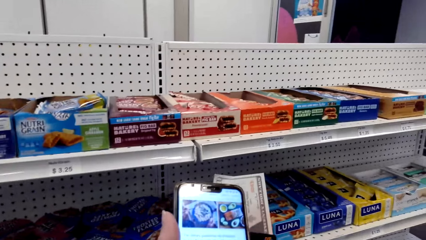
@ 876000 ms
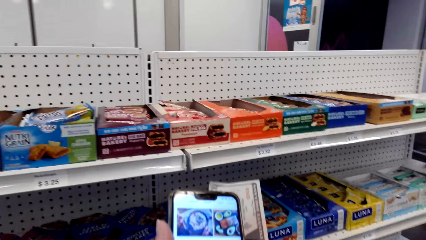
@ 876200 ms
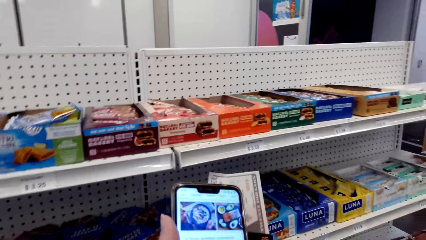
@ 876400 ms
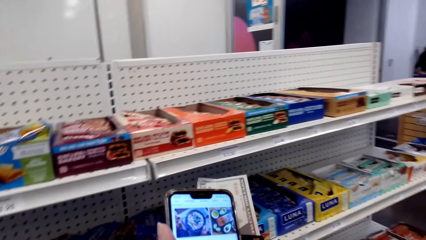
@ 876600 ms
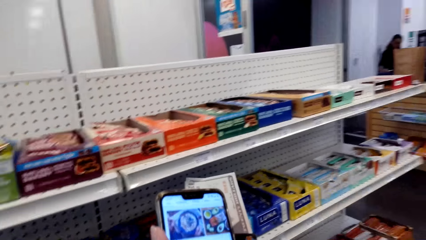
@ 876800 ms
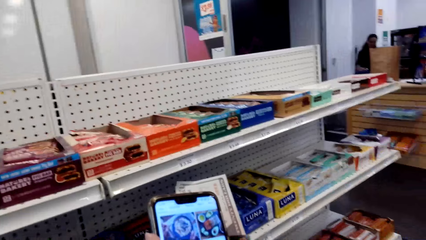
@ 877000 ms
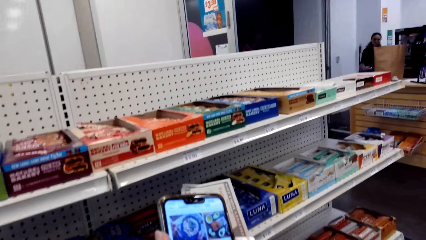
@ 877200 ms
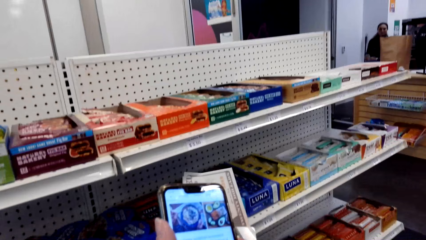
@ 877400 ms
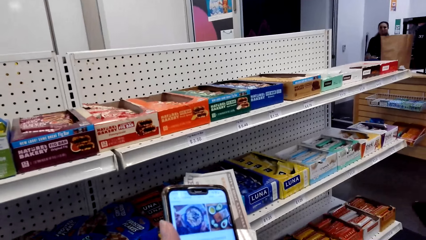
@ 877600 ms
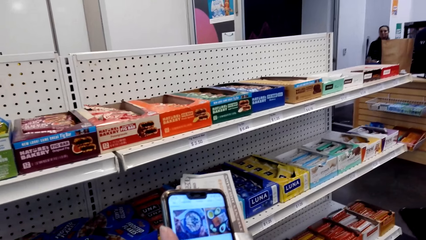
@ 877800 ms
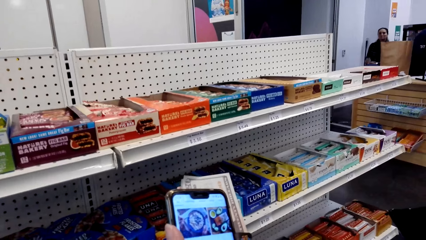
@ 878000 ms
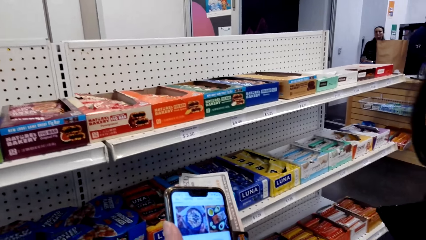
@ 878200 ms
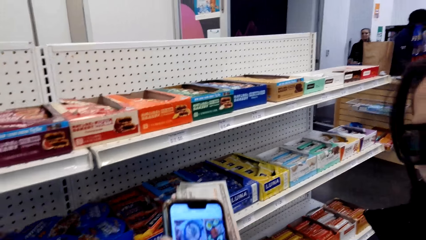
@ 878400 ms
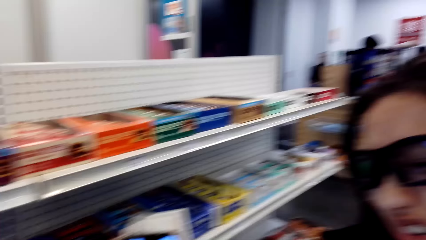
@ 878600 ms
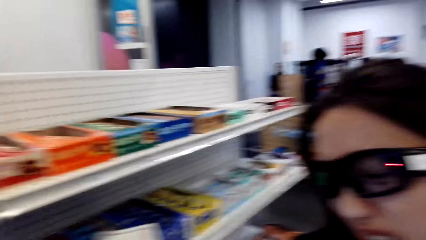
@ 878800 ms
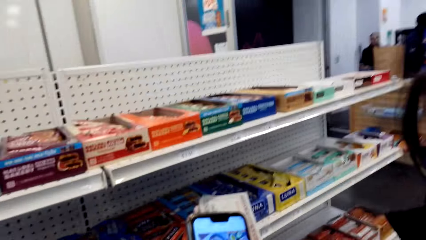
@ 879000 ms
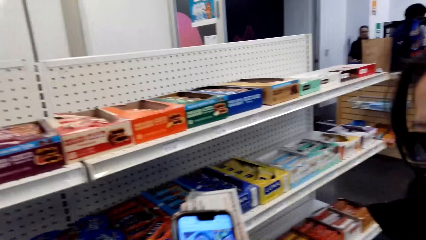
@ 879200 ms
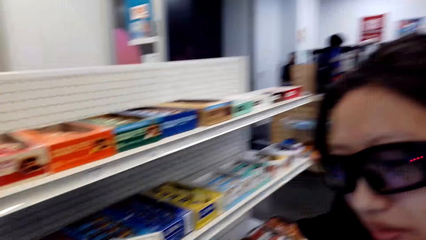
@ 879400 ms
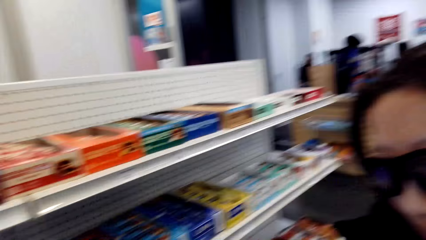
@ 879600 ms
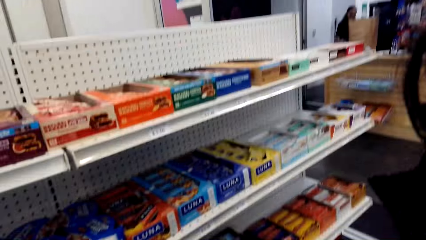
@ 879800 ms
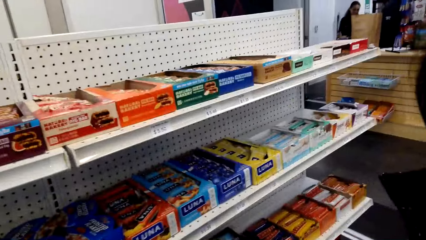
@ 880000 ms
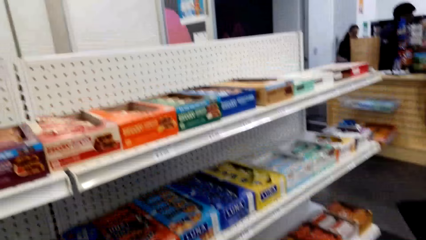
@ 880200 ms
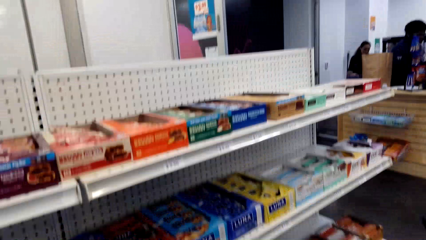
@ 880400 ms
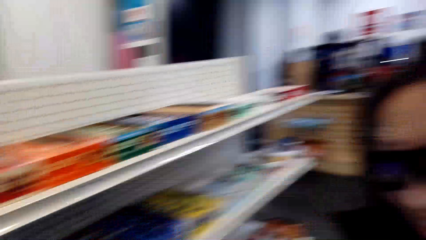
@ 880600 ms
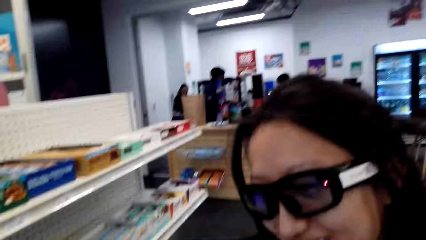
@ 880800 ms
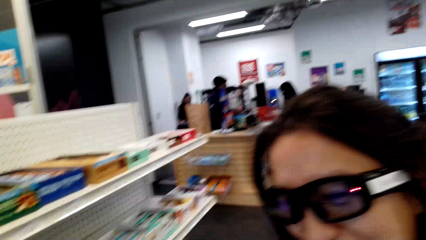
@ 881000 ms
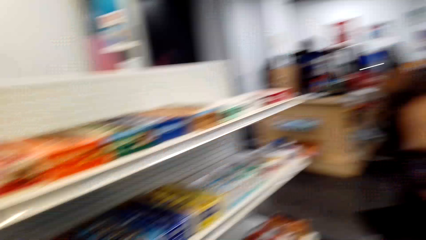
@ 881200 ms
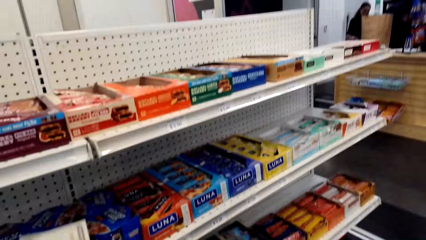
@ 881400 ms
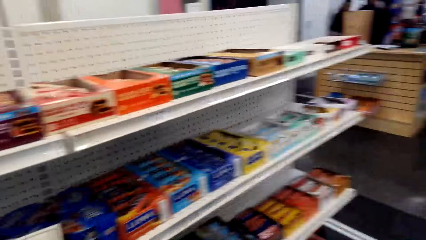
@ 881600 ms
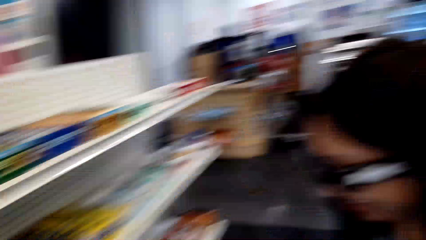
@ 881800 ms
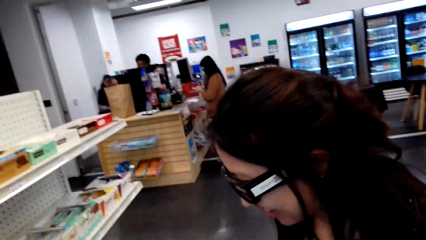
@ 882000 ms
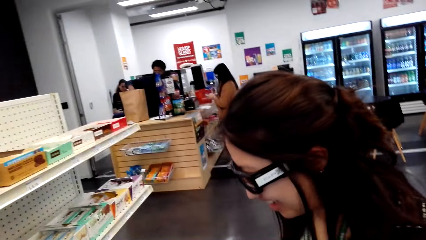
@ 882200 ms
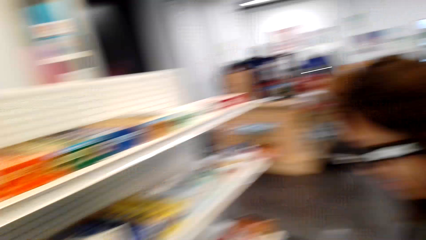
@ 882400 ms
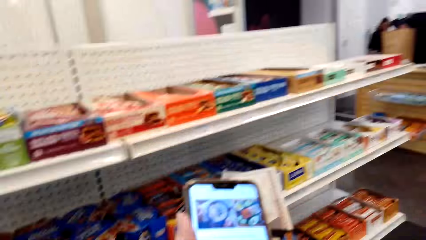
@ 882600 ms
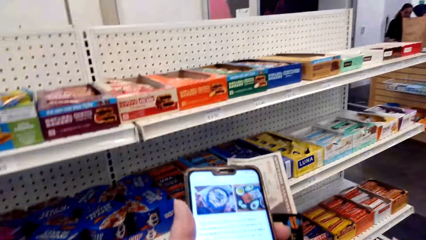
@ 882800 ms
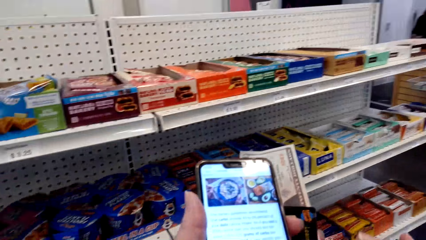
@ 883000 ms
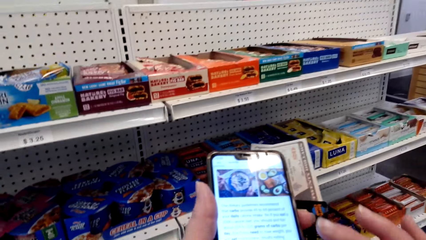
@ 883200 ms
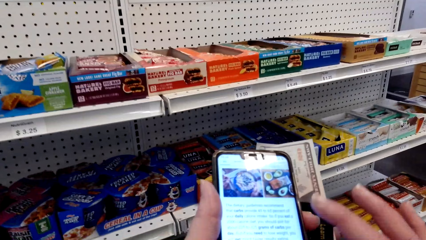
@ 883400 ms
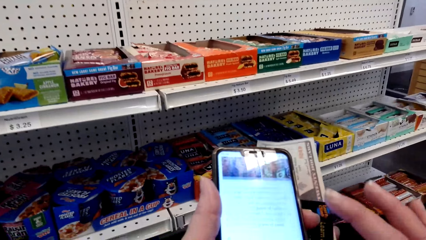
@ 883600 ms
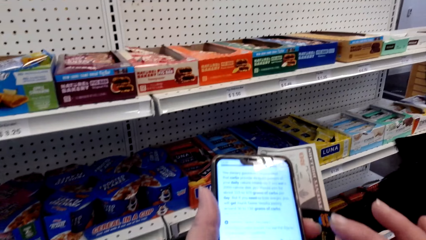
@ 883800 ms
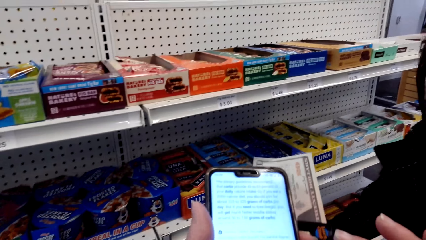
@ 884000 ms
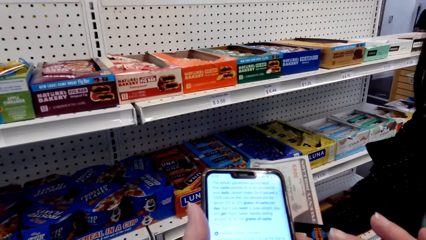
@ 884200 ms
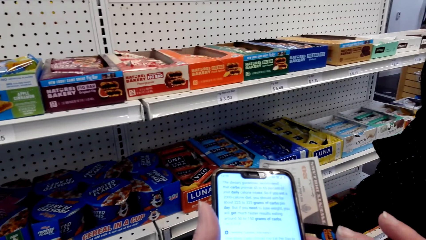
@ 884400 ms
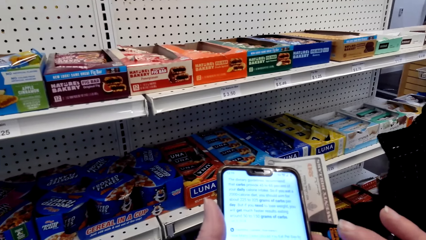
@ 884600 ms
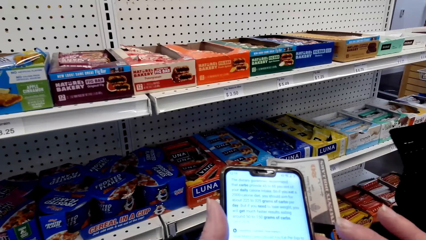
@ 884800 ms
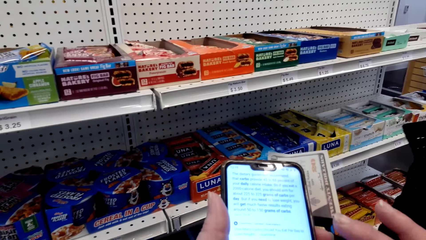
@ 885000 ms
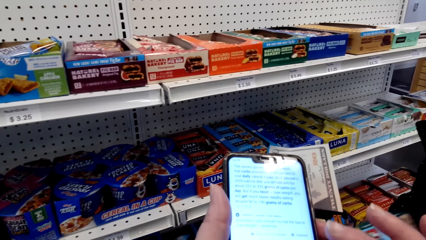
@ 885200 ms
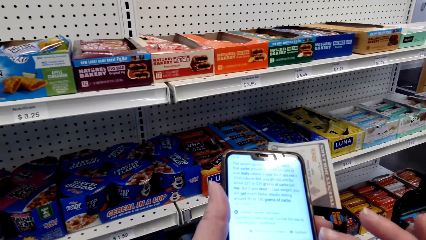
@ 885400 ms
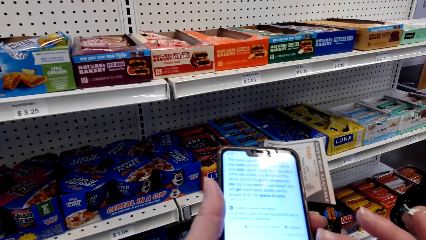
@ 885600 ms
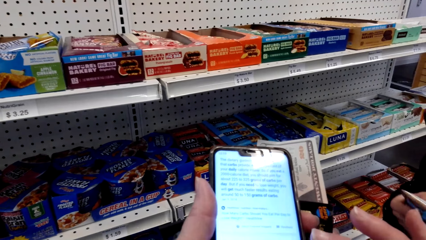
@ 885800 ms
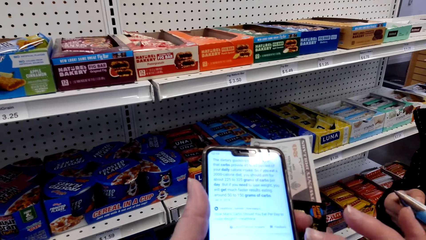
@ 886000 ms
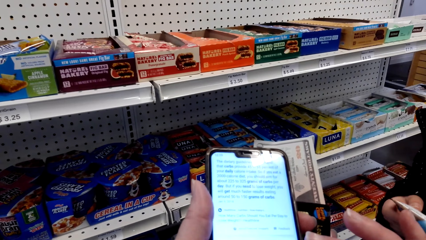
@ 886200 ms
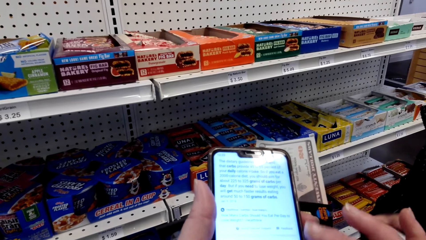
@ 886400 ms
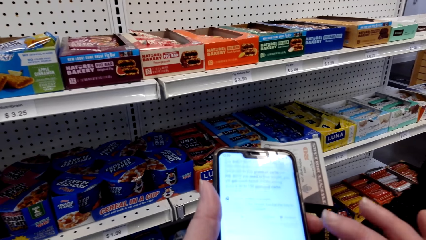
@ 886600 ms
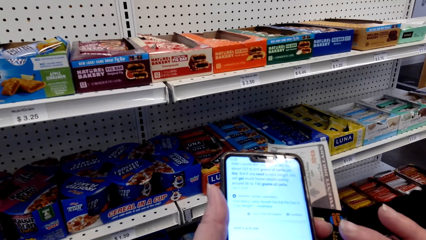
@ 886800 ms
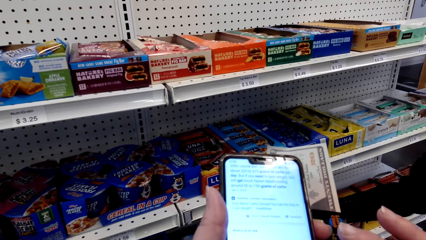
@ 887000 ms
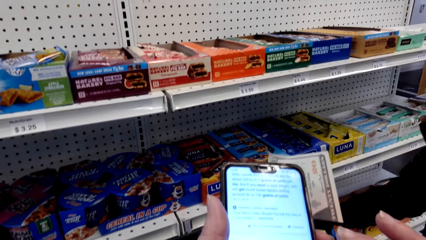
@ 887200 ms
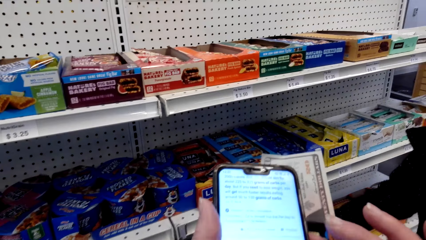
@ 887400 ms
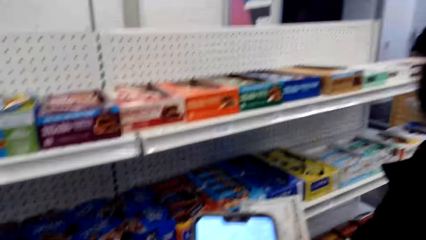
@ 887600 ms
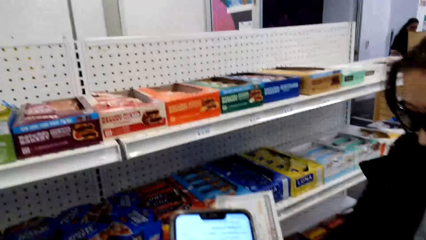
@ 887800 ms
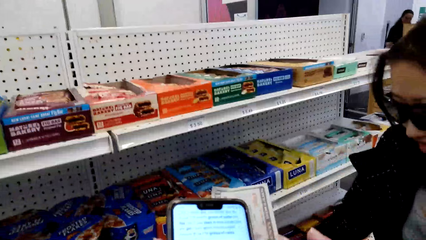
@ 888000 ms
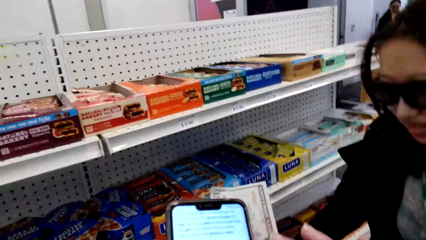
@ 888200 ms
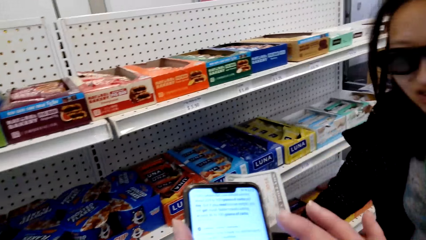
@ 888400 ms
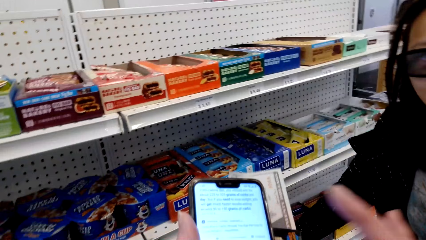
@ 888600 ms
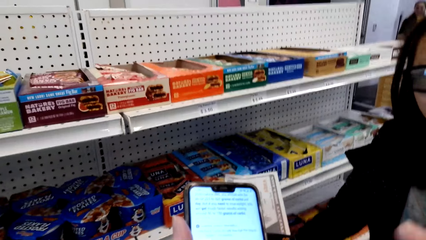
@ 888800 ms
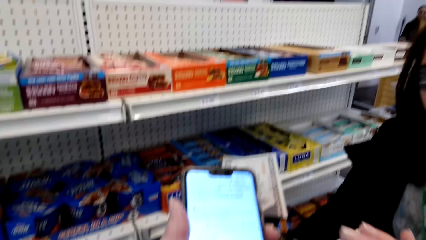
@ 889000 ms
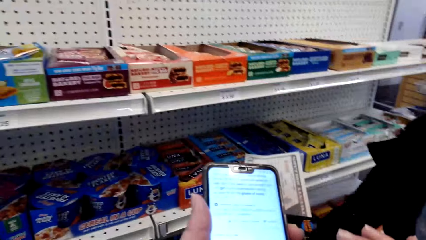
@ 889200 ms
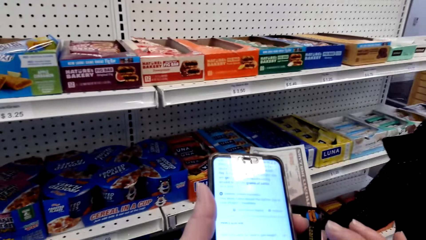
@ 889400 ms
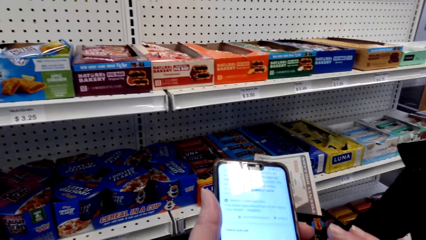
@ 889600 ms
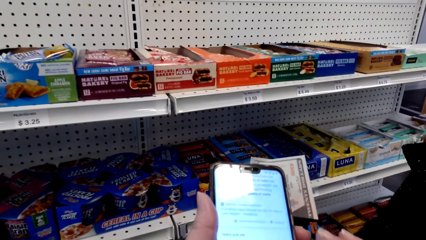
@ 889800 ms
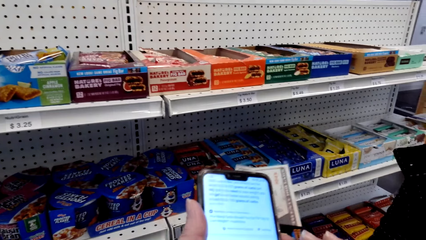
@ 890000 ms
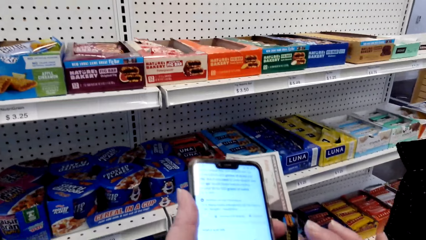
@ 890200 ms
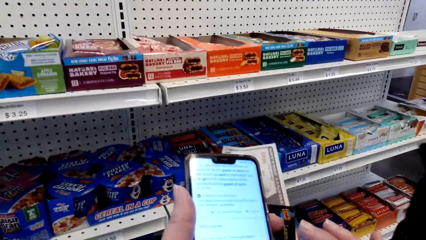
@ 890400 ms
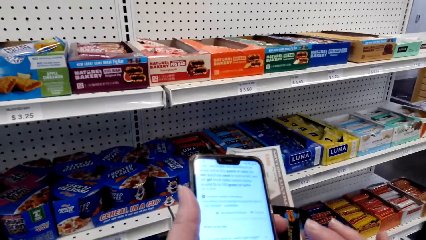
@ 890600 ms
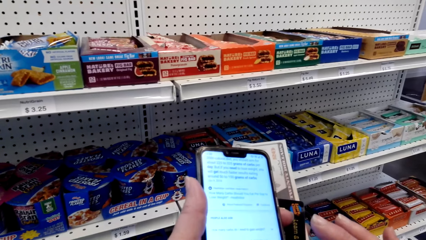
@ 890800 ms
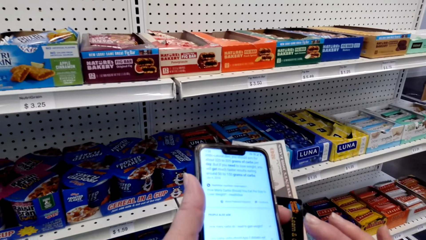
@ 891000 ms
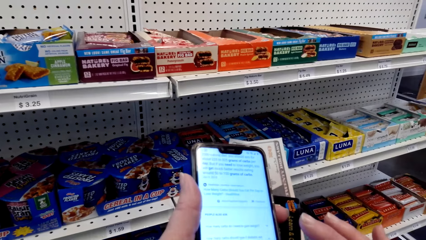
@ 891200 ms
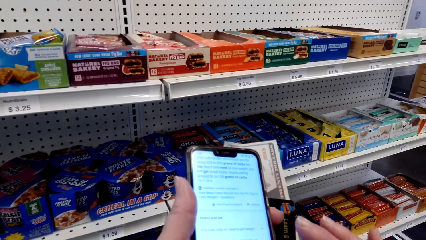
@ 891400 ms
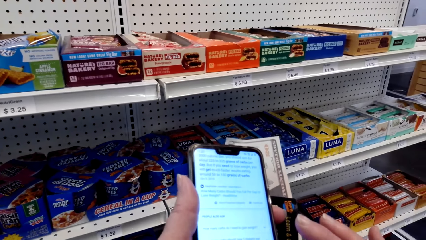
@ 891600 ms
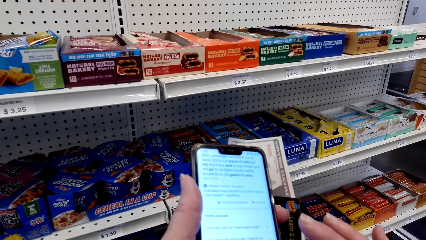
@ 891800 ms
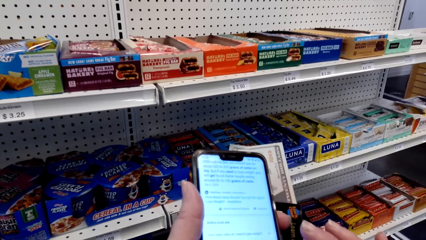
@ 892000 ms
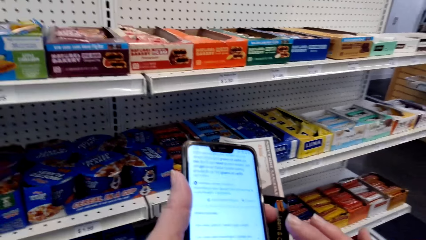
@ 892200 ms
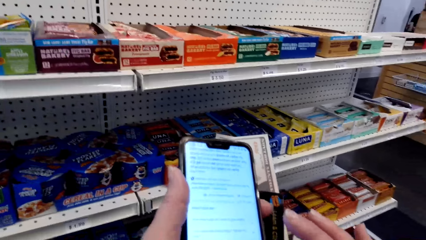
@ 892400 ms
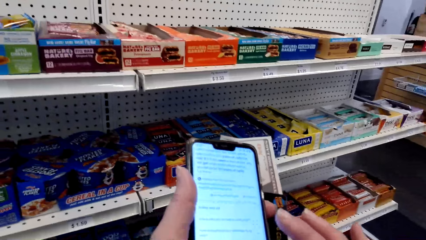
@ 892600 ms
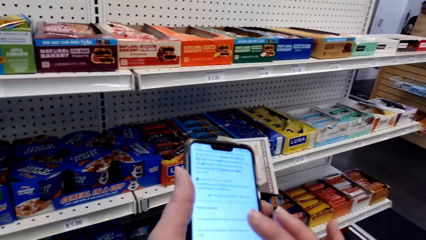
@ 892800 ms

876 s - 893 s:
The camera wearer scrolls the phone. They speak to a woman. The woman stares at the cereals. The woman speaks to the camera wearer. The camera wearer uses a mobile phone and picks something with the right hand. They speak to the woman. The woman speaks to the camera wearer. The camera wearer uses the mobile phone. They speak to the woman. They scroll the phone. They speak to the woman.
